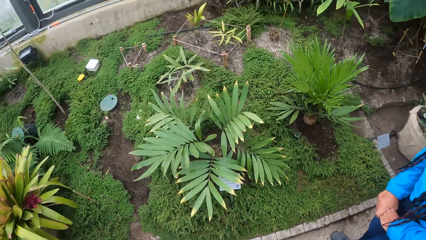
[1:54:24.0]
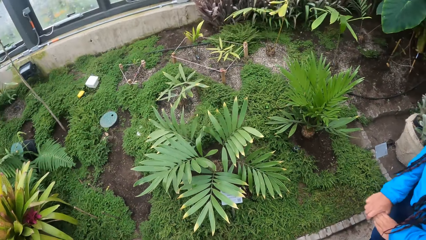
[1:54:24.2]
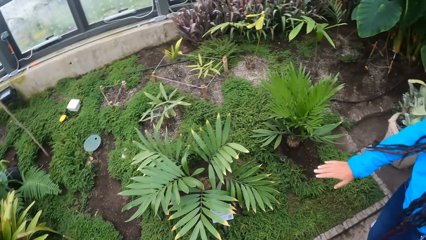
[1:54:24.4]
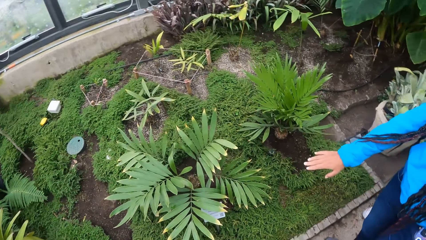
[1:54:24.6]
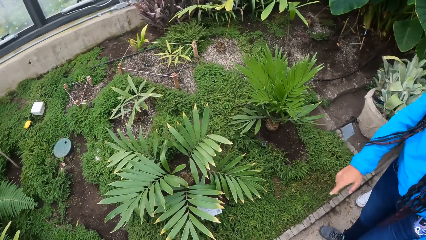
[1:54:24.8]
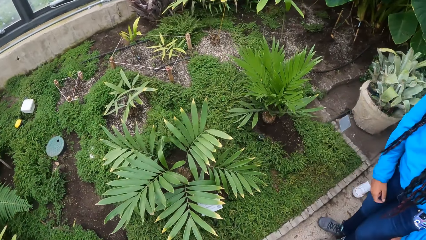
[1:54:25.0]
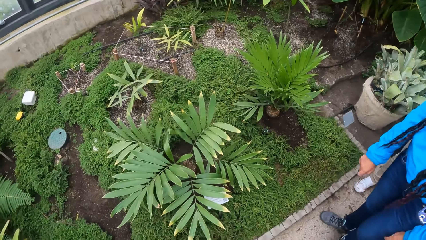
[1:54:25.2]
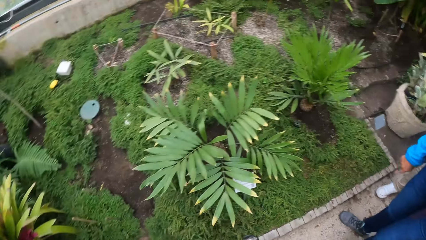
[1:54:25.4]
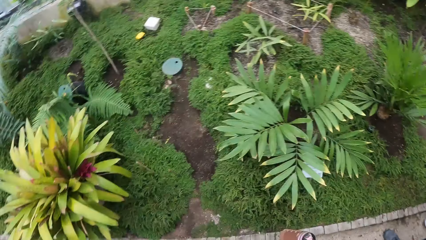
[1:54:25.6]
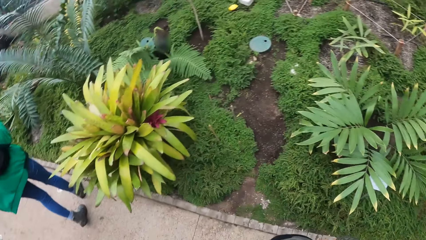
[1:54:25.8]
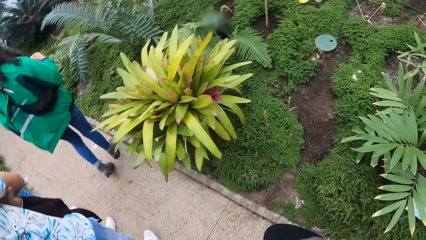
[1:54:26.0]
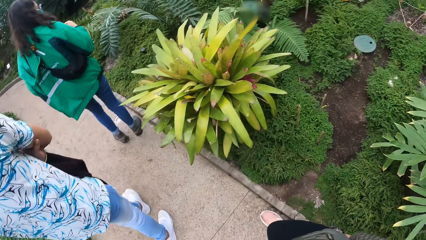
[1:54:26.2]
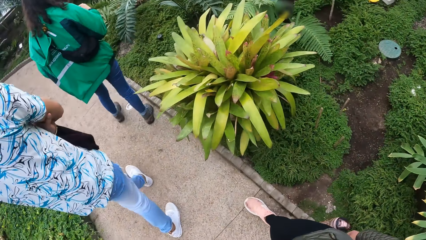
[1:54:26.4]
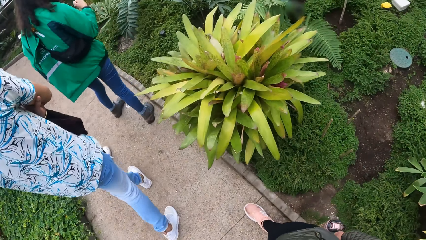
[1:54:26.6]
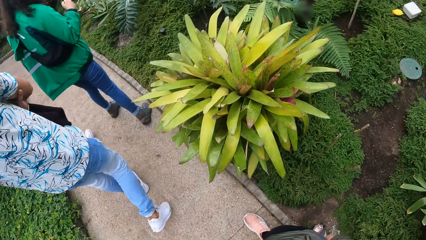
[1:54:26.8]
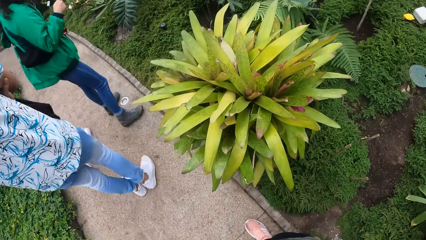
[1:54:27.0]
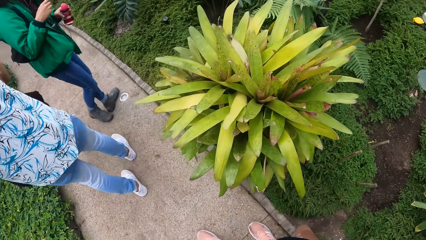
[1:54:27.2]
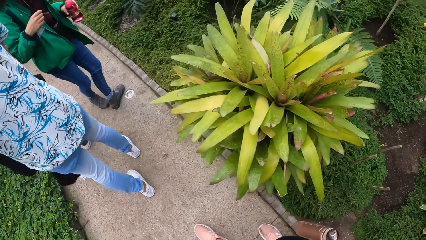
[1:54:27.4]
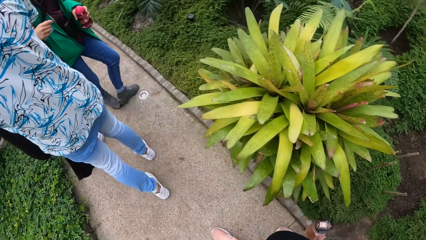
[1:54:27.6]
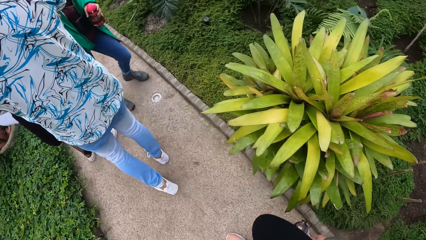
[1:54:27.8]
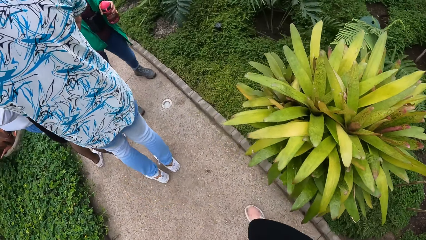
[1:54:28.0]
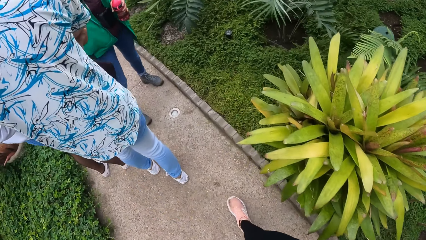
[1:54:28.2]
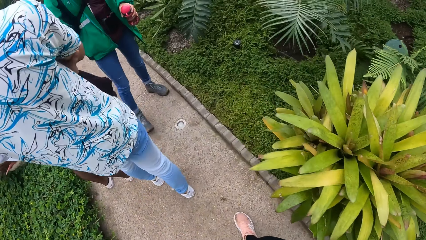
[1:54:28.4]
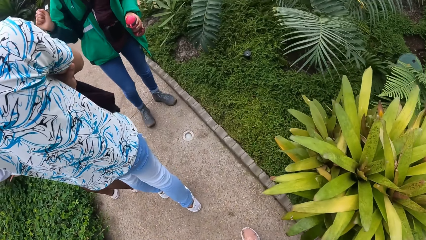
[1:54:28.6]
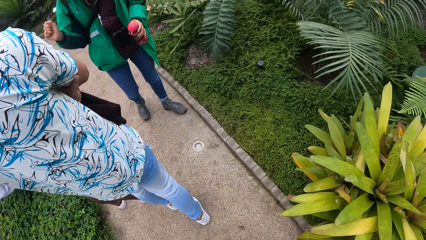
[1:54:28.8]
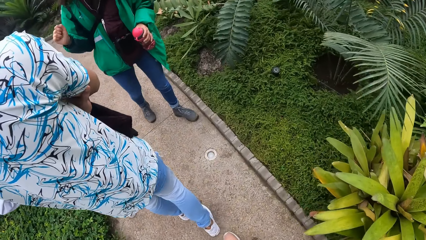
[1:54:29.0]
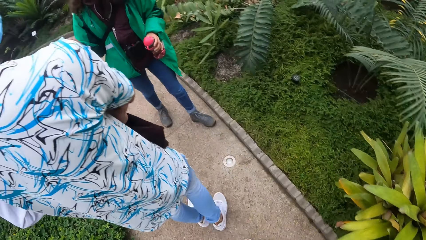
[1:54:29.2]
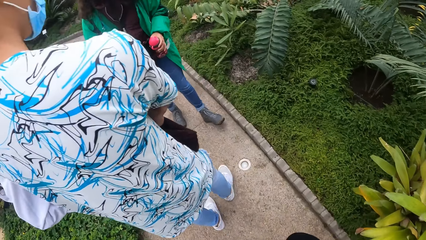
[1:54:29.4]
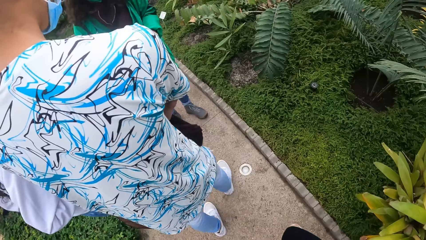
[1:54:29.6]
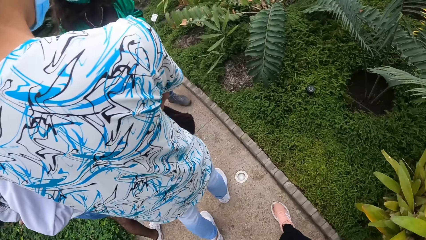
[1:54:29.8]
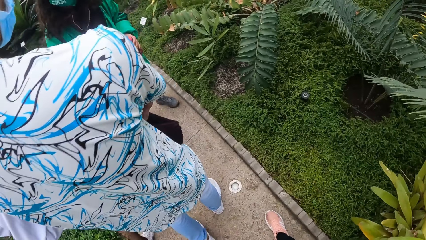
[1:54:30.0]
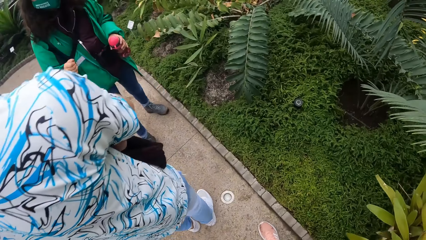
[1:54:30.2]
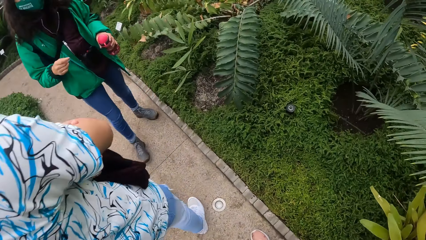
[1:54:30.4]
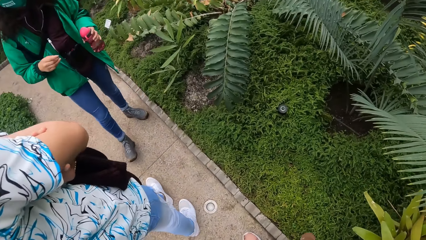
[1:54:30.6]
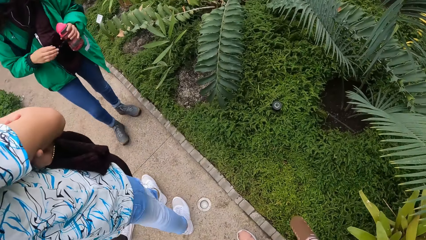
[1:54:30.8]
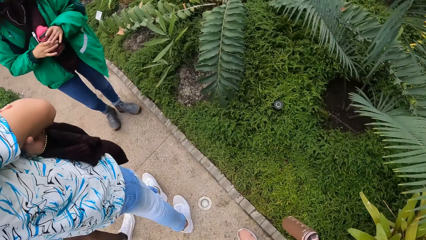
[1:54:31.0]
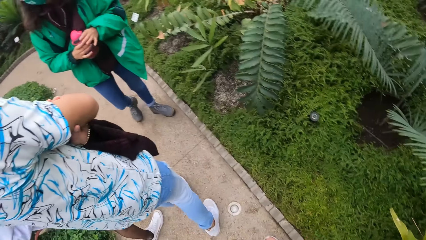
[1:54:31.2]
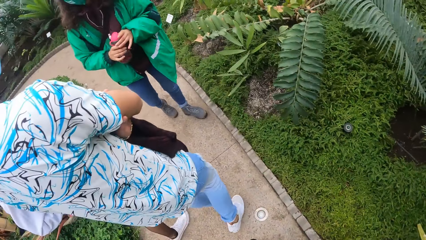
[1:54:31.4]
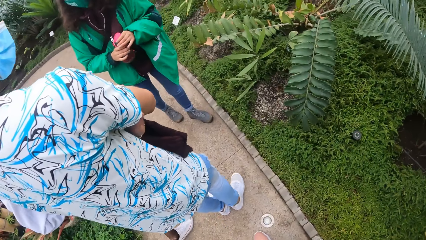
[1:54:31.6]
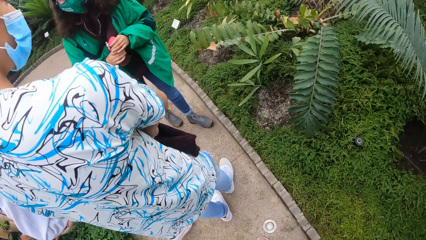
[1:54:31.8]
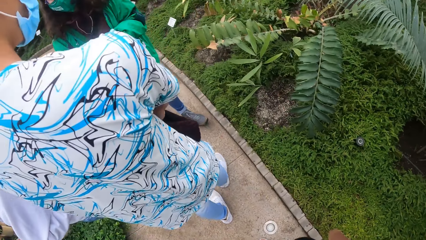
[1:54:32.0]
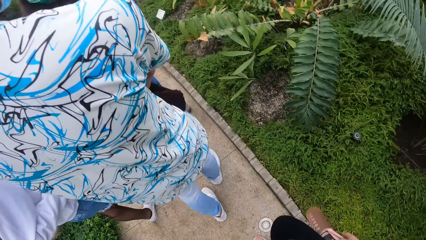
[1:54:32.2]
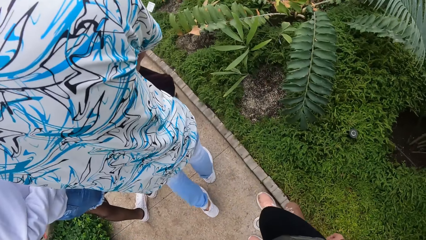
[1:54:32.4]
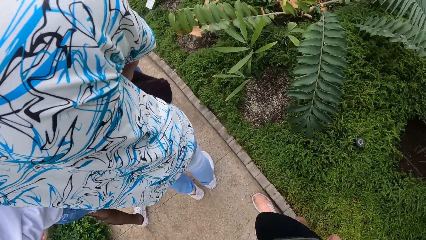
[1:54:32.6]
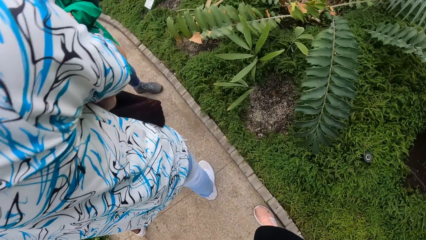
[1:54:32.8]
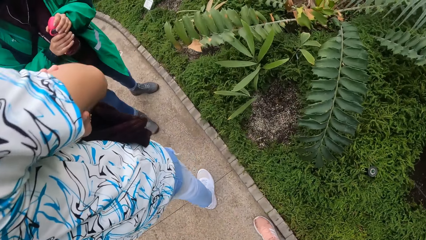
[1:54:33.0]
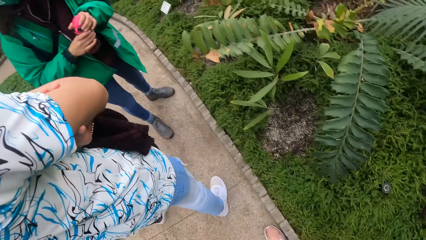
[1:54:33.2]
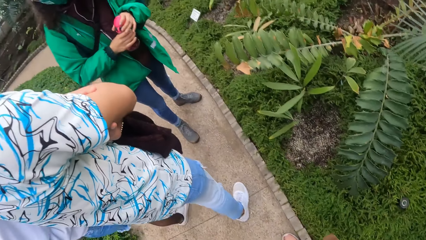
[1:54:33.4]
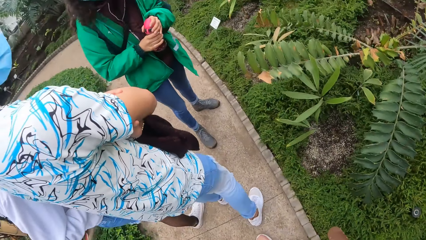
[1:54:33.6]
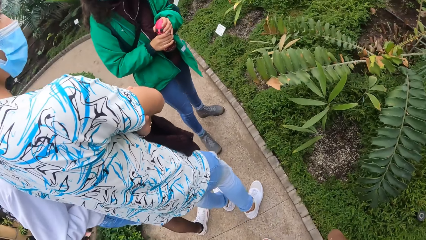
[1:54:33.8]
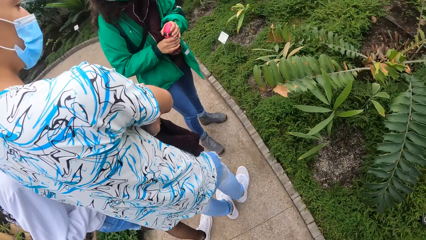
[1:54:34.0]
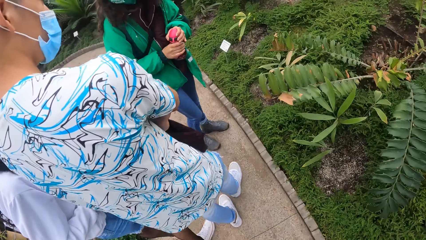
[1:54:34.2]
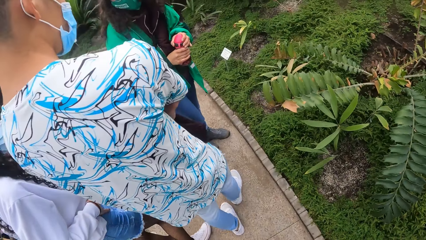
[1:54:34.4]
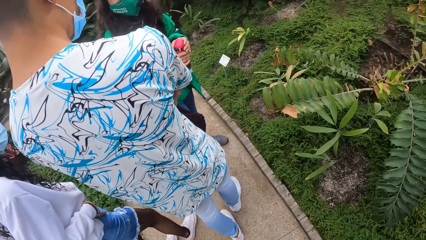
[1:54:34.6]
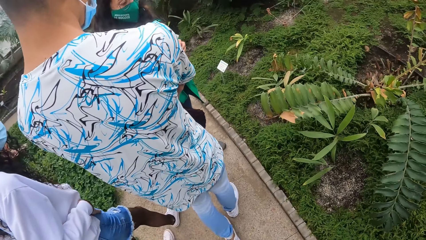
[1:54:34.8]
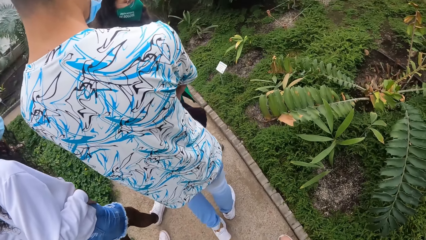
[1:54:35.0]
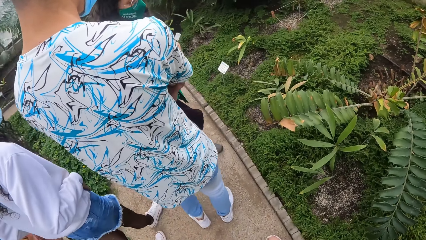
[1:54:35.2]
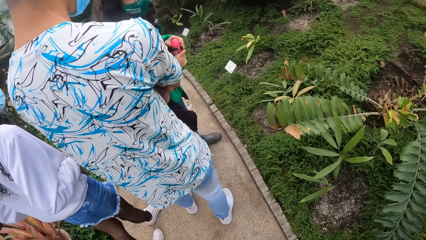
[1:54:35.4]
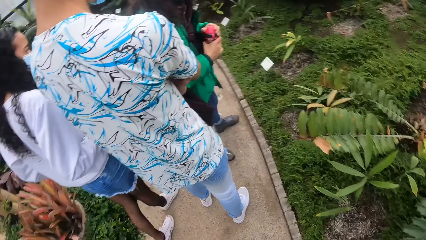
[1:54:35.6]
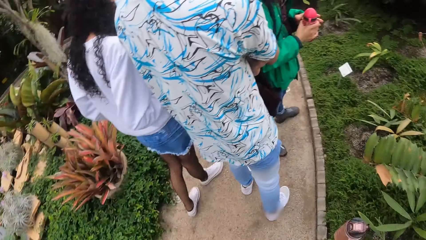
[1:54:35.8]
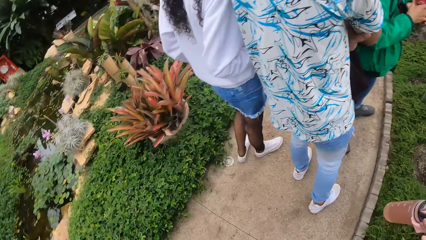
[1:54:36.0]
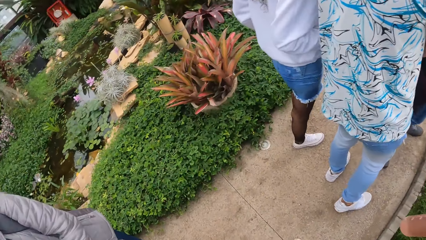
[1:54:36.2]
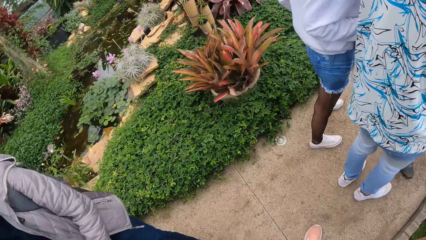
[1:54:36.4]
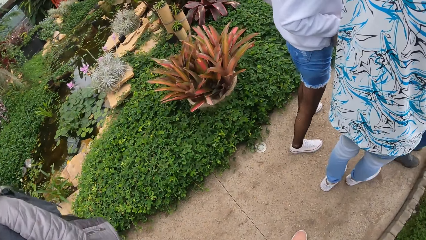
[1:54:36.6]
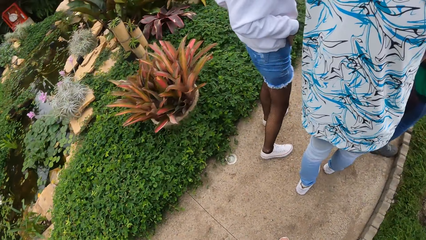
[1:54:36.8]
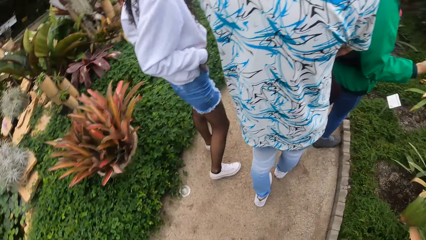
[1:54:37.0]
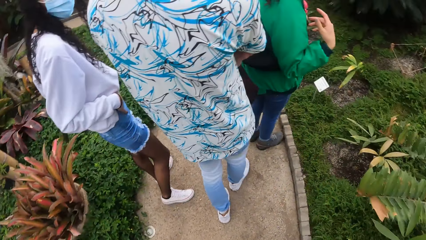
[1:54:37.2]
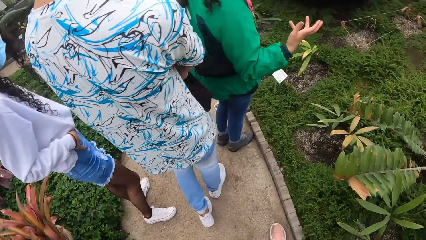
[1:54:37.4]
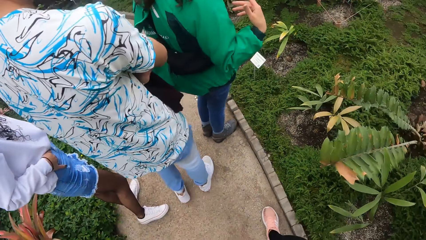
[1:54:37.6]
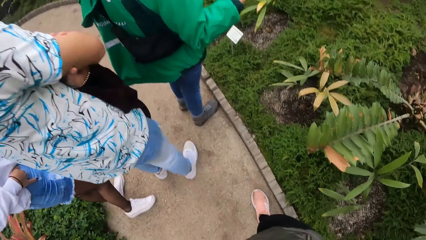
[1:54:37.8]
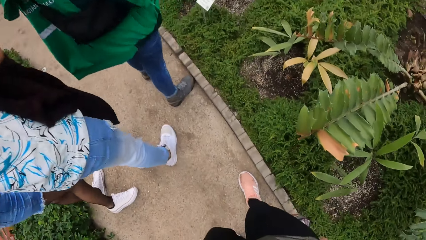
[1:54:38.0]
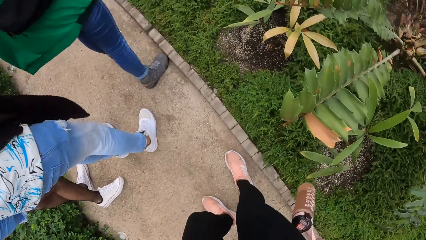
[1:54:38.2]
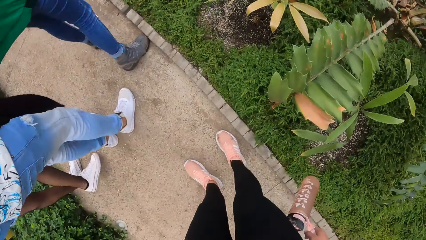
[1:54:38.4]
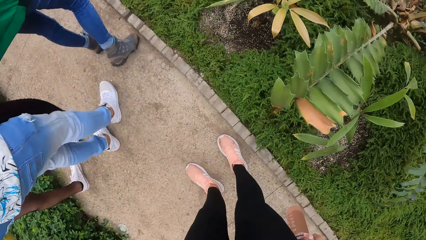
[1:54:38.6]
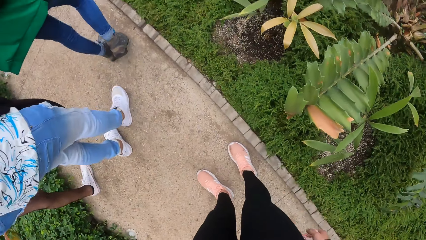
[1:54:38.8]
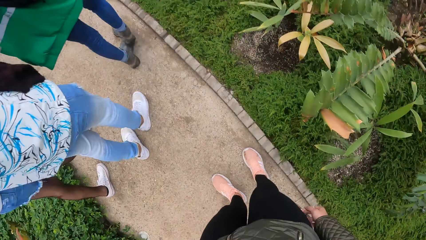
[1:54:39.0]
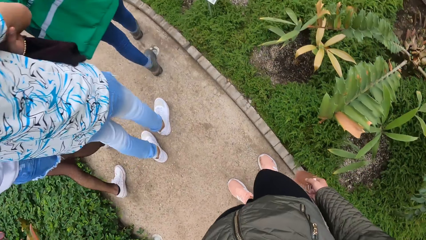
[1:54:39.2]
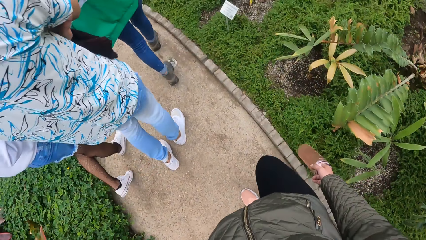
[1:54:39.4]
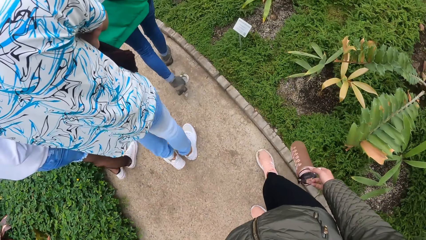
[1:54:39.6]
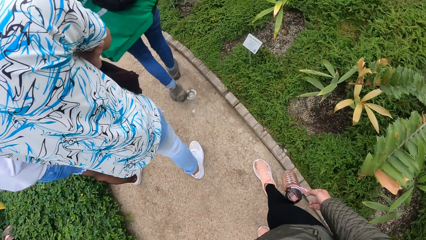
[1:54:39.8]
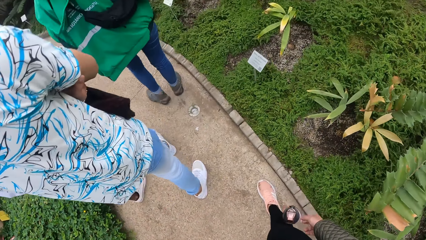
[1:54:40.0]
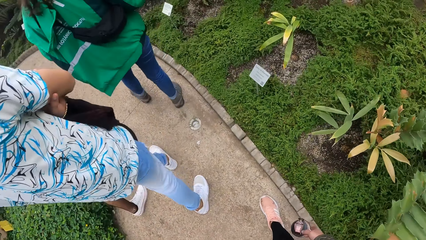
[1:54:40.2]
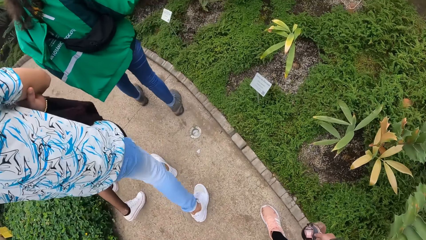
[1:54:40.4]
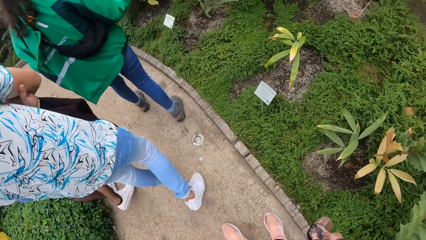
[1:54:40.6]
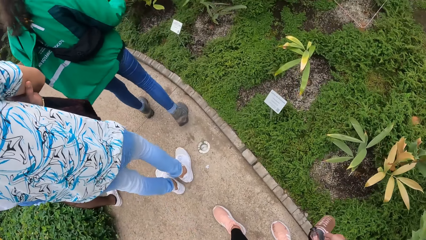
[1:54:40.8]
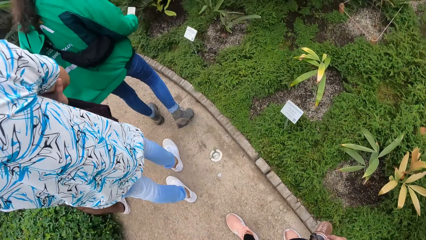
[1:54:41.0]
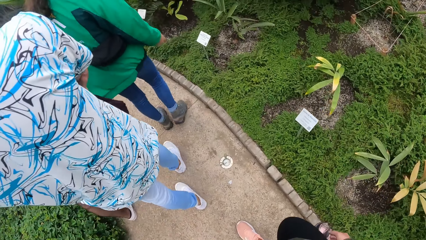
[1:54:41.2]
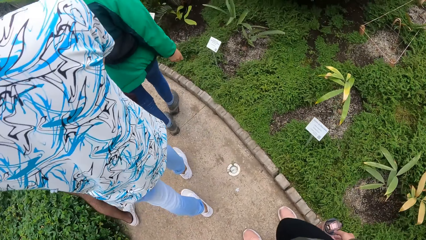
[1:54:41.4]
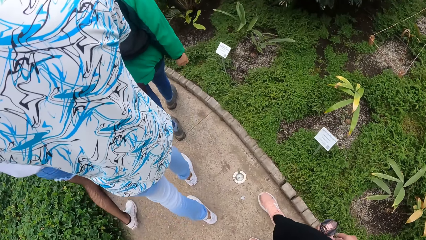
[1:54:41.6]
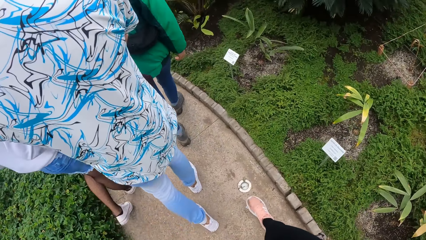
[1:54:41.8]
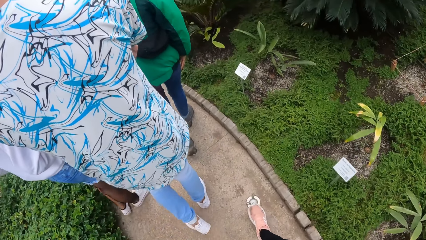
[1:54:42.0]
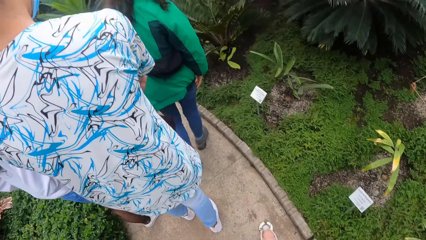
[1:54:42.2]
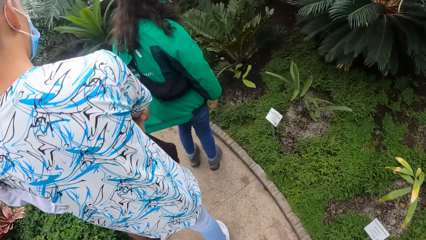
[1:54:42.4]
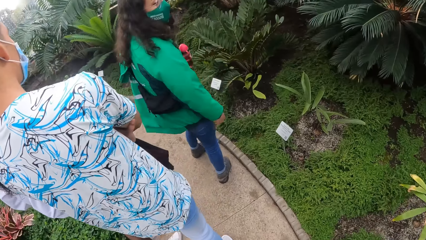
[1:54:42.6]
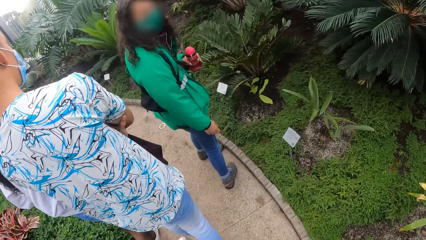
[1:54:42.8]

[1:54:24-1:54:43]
A person gestures. Another person turns around. The other person gestures. The other person holds a water bottle with both hands. The camera wearer looks around the flower garden. The other person gestures. Three more people, the other person and the first person walk around. The other person walks around the flower garden with the camera wearer and the three people.
